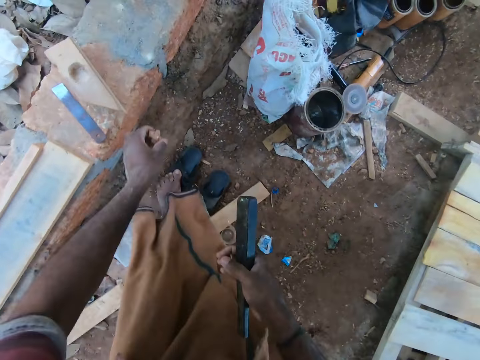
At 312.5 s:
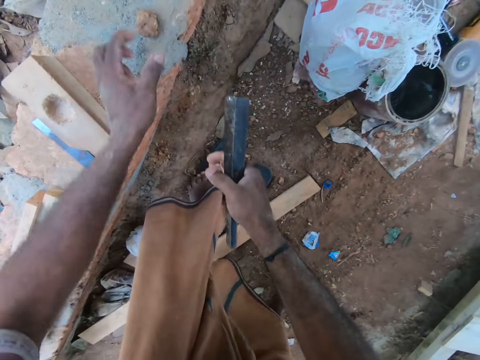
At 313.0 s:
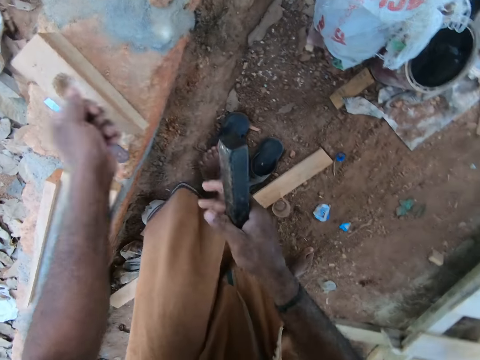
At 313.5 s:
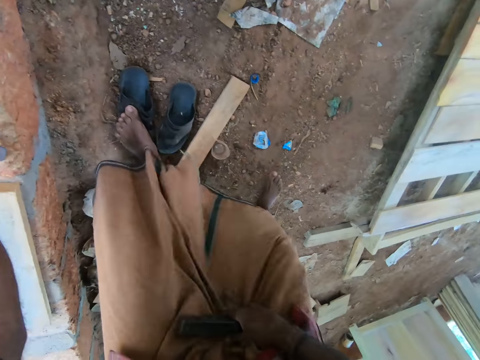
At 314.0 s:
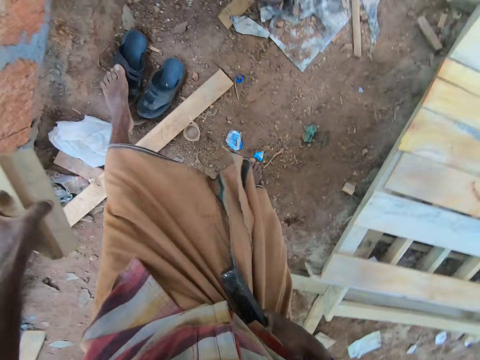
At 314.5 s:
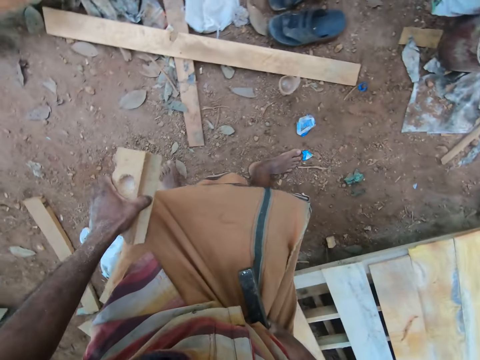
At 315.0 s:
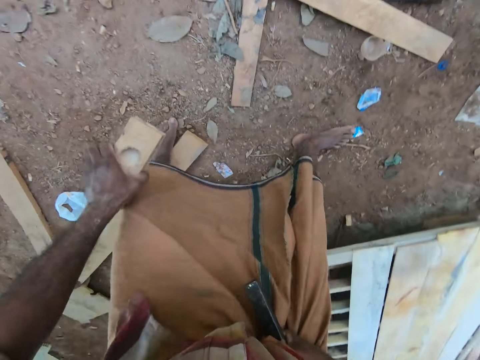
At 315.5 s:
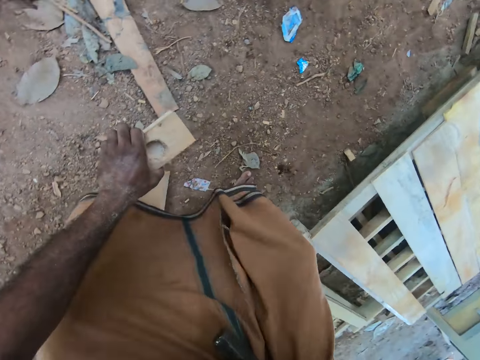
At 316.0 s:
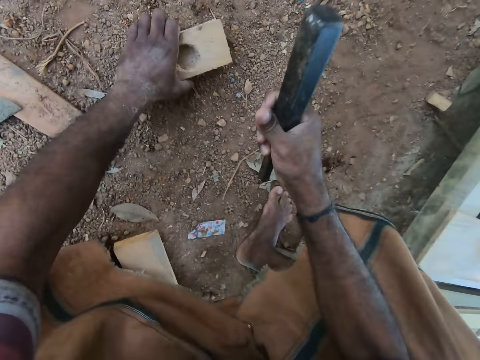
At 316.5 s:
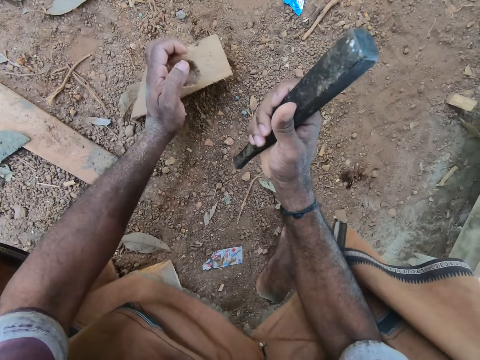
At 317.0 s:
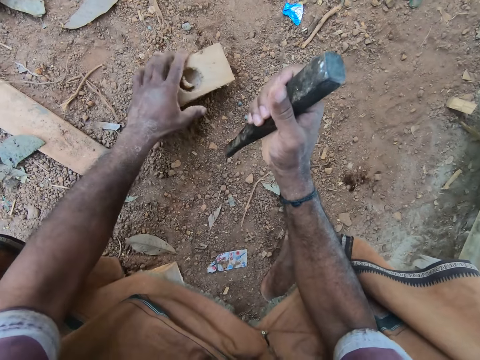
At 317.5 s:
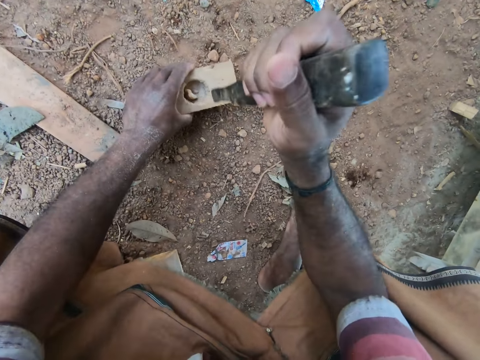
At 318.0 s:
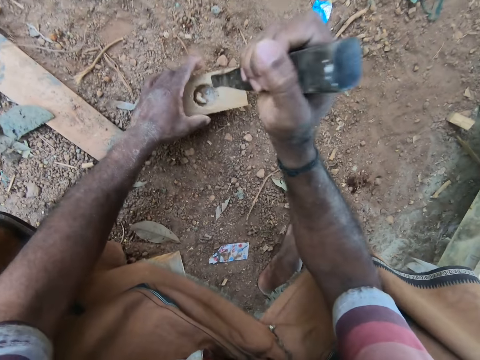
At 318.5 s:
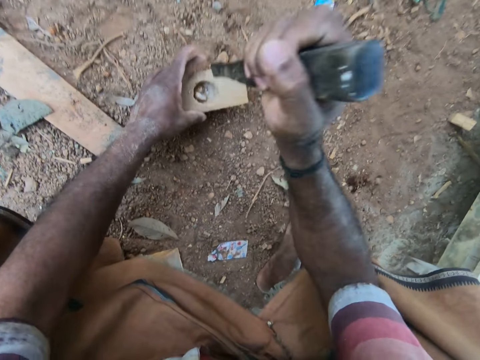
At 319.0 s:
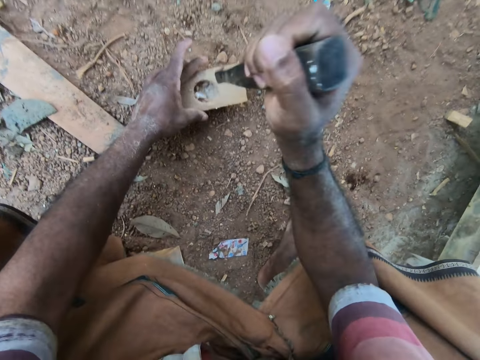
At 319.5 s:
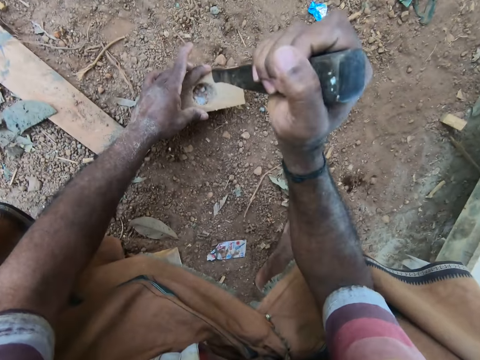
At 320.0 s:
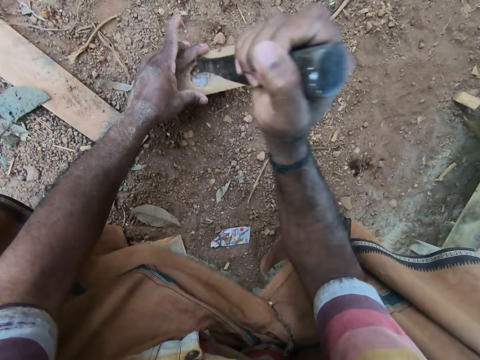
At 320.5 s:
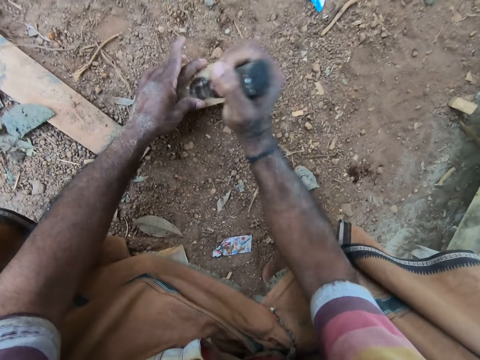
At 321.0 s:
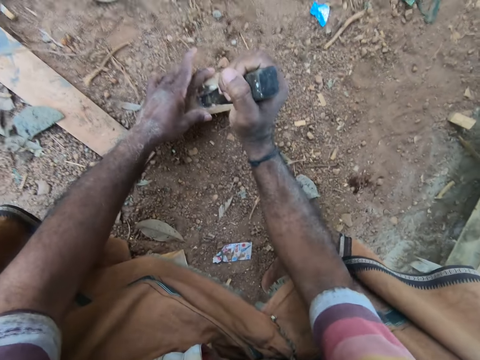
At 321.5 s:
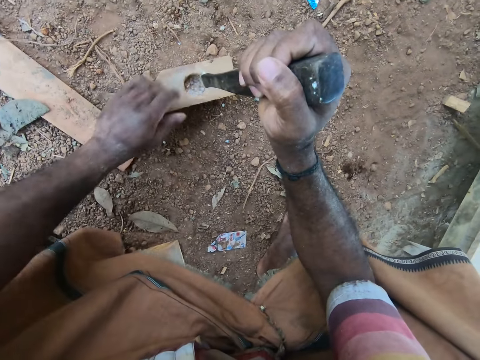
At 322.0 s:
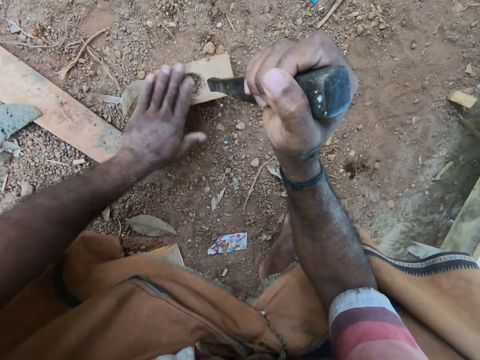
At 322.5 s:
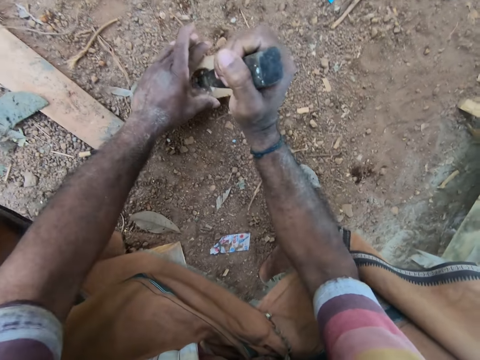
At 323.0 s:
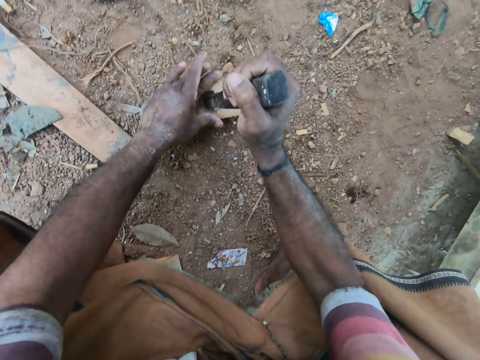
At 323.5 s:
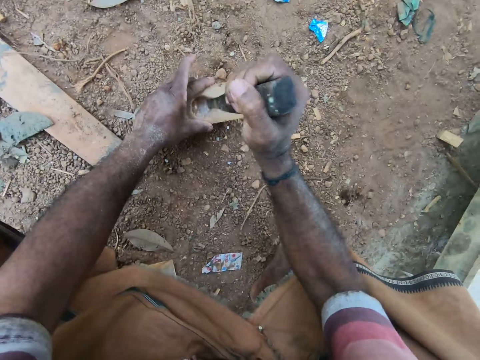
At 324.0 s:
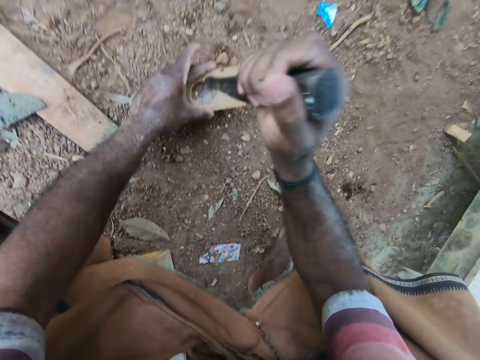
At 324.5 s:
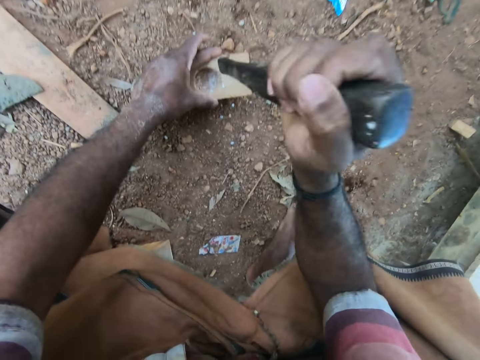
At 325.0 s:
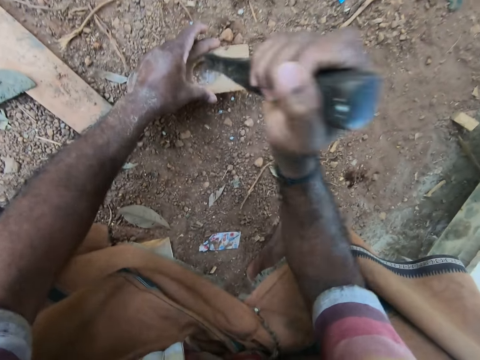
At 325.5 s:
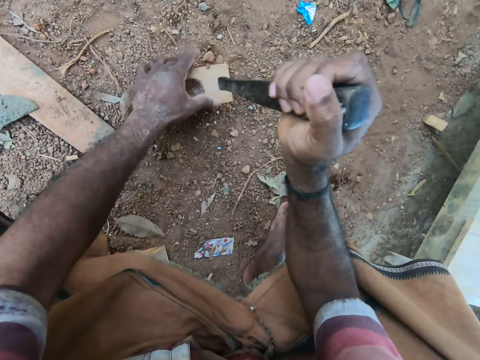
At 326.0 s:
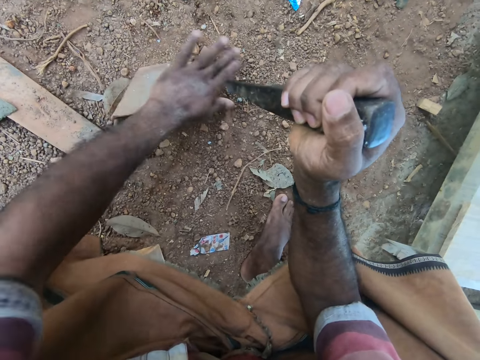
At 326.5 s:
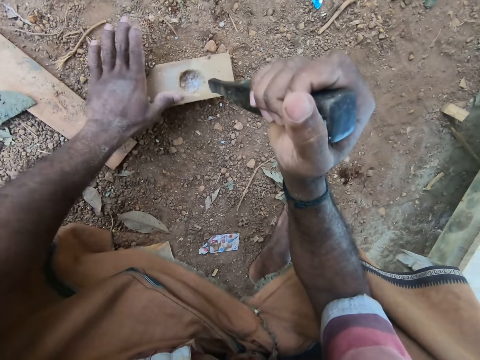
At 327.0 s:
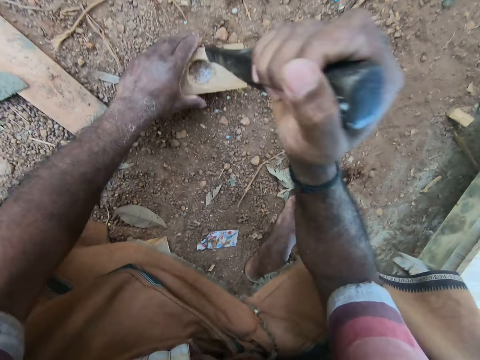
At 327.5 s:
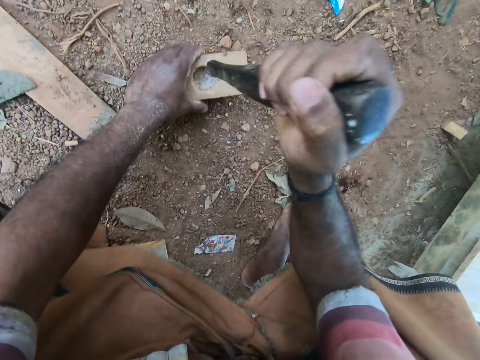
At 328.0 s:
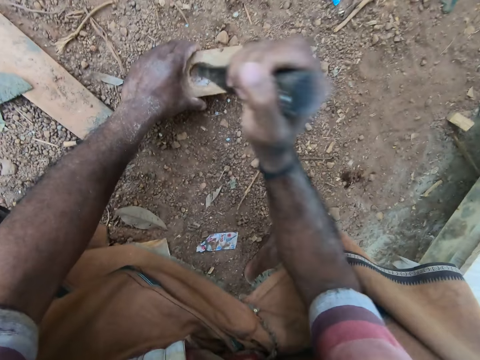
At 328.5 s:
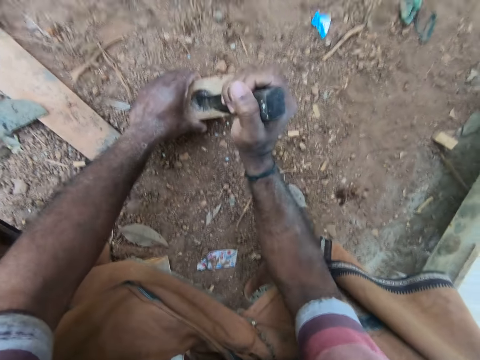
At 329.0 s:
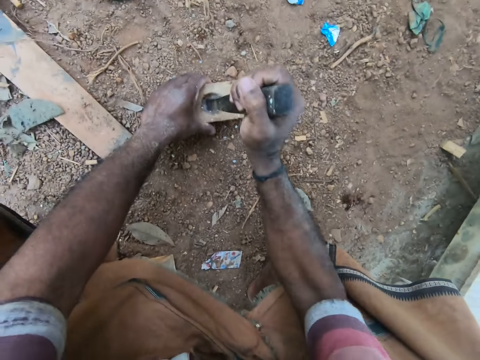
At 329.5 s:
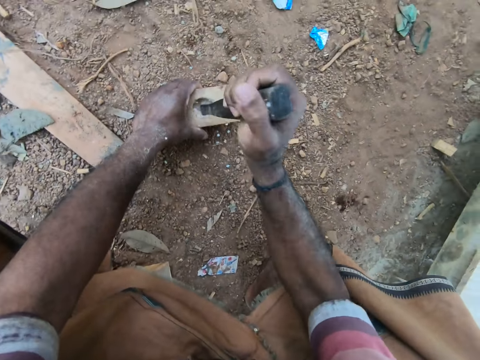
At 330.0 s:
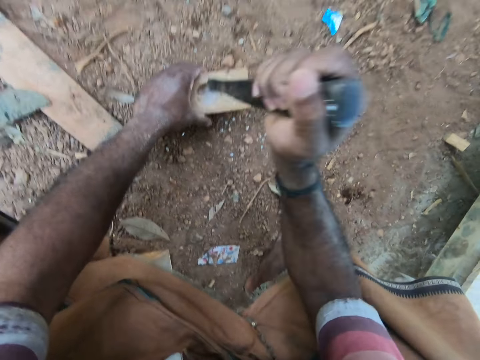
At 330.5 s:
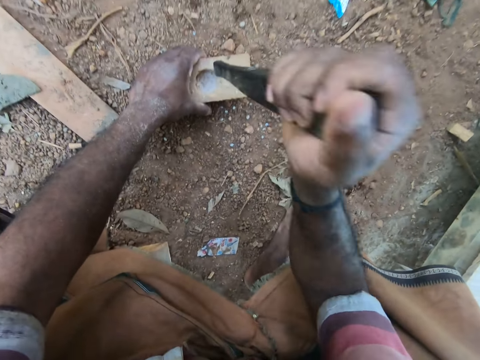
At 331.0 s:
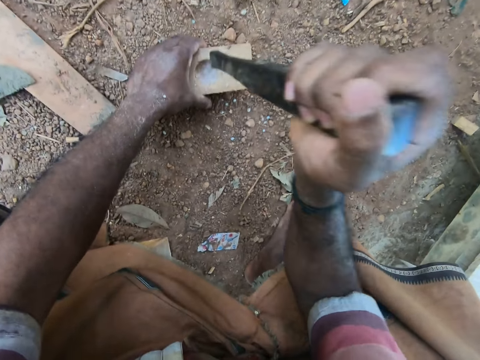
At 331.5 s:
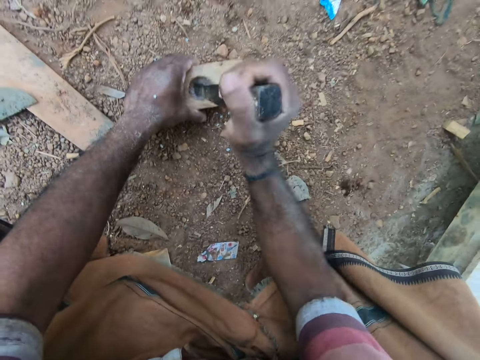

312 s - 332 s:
The camera wearer drops the stone in his left hand on the fence. He switches the stone in his right hand to his left hand. He picks the piece of wood on the fence with his left hand. He drops the piece of wood in his left hand on the floor. He drops the stone into a hole on the piece of wood with his left hand. He holds the piece of wood on the floor with his left hand. He pounds the stone in the piece of wood on the floor with the piece of metal in his right hand. He wipes the piece of wood on the floor with his left hand. He pounds the stone in the piece of wood on the floor with the piece of metal in his right hand. He wipes the piece of wood on the floor with his left hand. He pounds the stone in the piece of wood on the floor with the piece of metal in his right hand.

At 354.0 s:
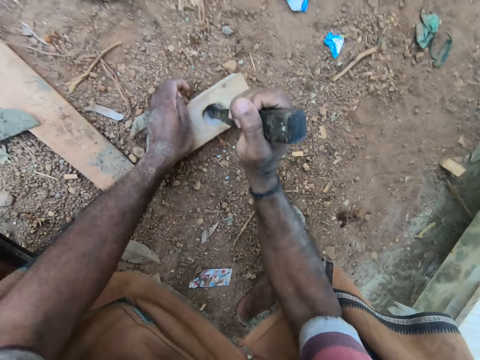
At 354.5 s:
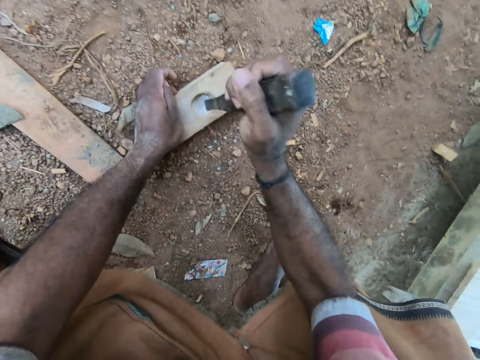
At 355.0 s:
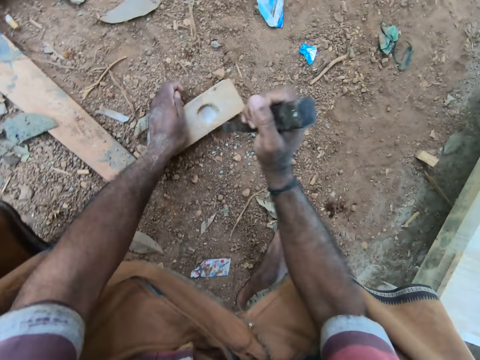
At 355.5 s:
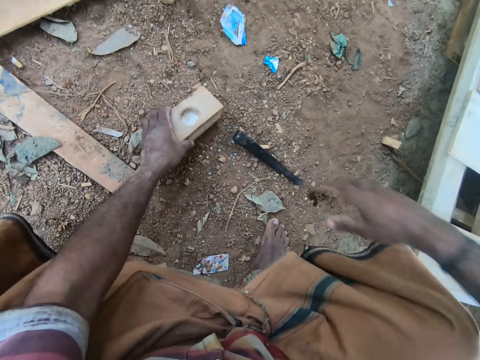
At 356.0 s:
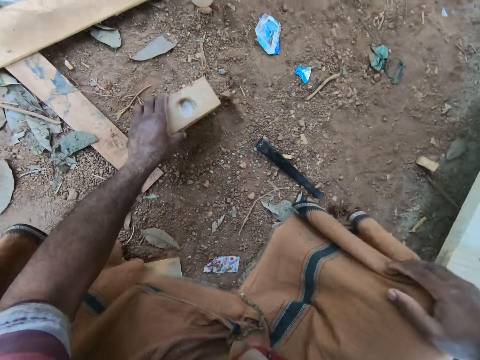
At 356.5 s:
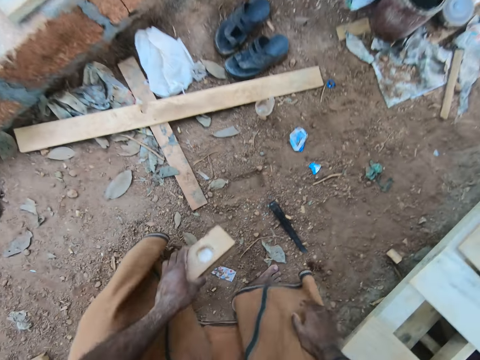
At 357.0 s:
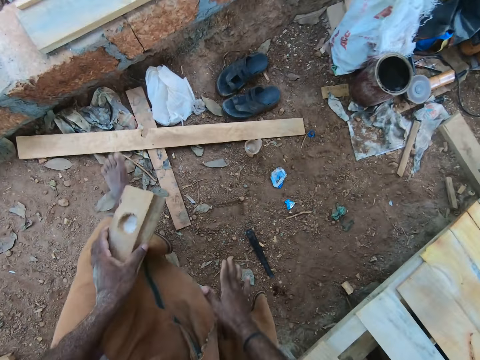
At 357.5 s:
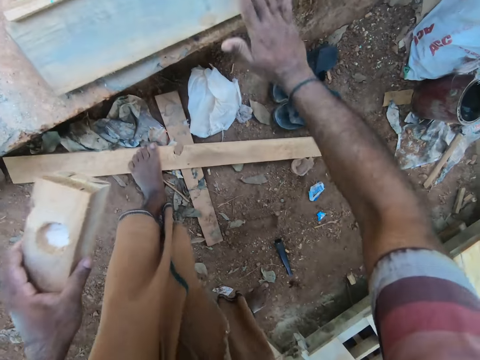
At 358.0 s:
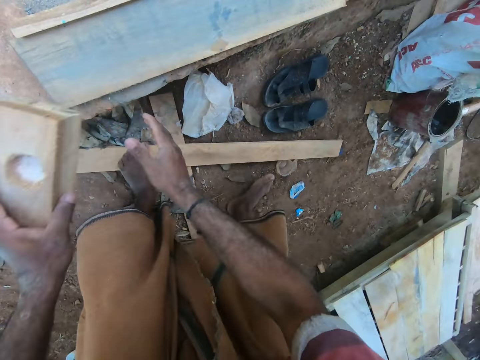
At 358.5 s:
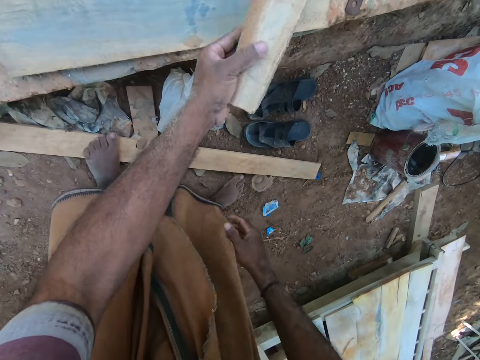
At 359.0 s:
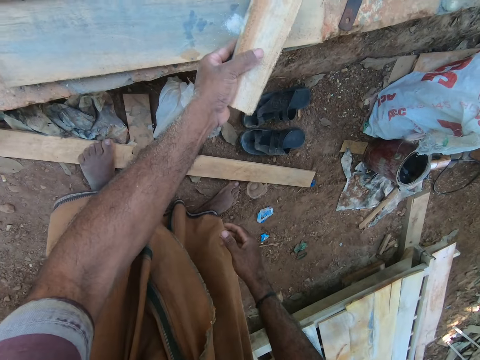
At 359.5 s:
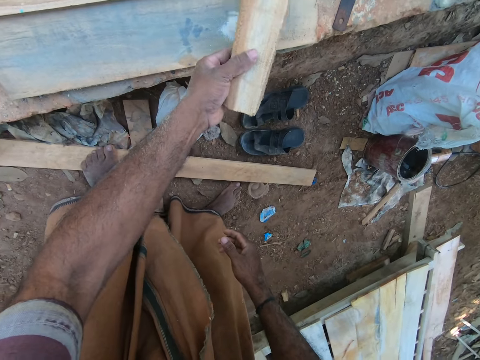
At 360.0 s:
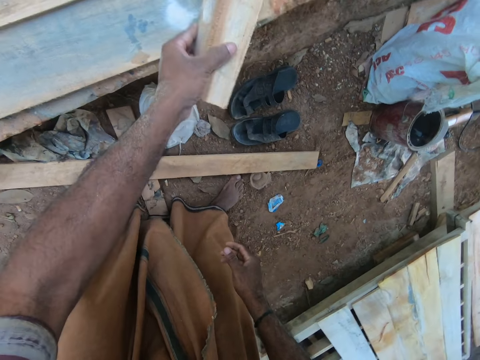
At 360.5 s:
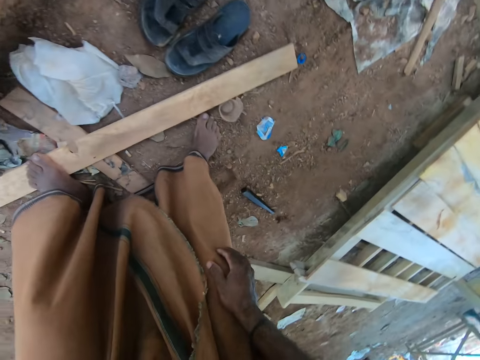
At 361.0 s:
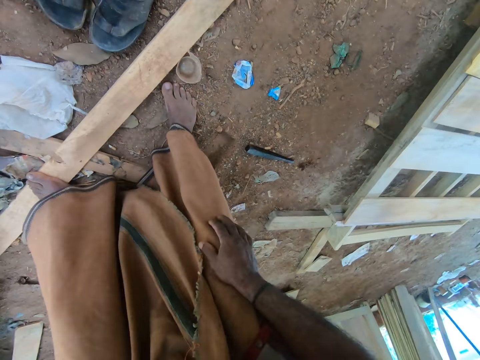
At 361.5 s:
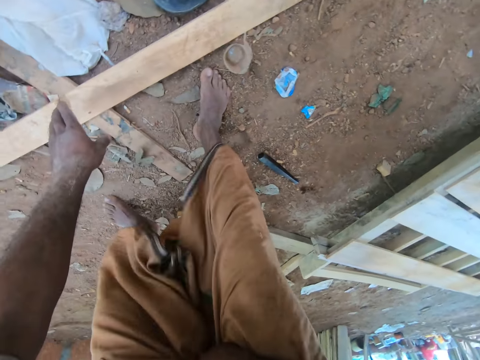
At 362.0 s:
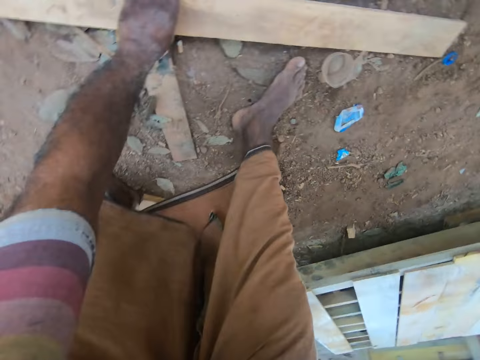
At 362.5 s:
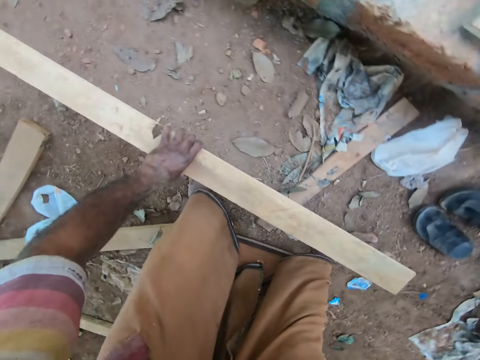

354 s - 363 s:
The camera wearer drops the piece of metal in his right hand on the floor. He picks up the piece of wood on the floor with his left hand. He talks with a man. He wipes the piece of wood on the fence with his right hand. He pours the powder in the wood in his left hand on the piece of wood on the fence. He drops the piece of wood in his left hand on the fence. He moves a piece of wood on the floor with his left hand.
